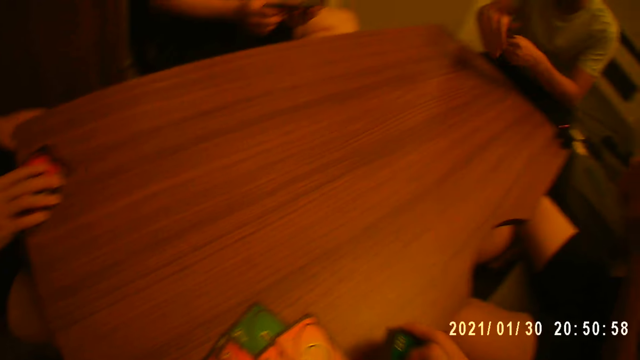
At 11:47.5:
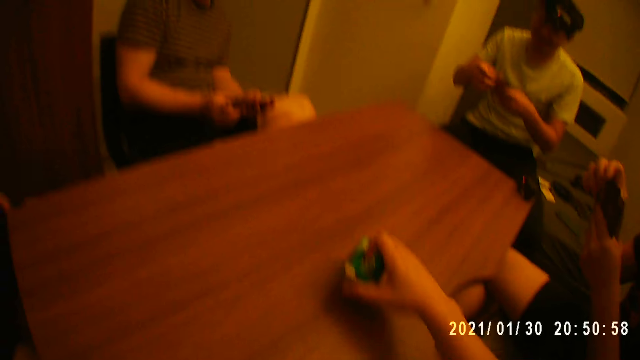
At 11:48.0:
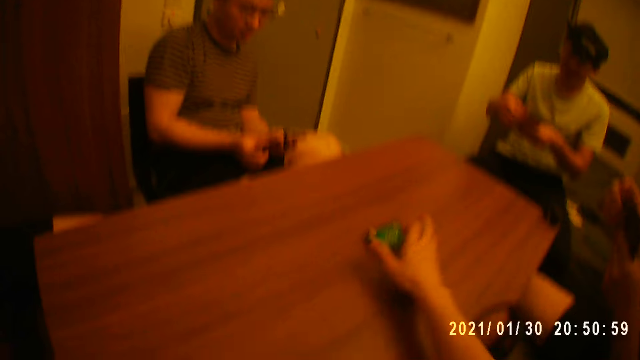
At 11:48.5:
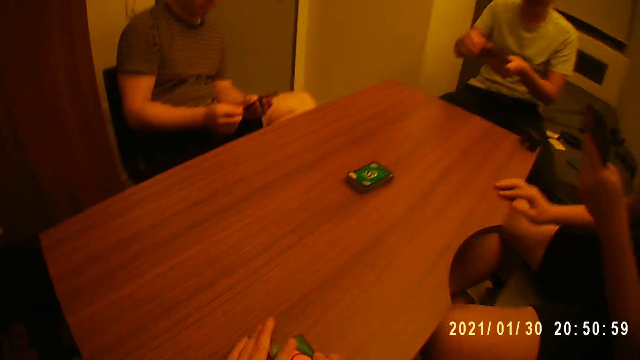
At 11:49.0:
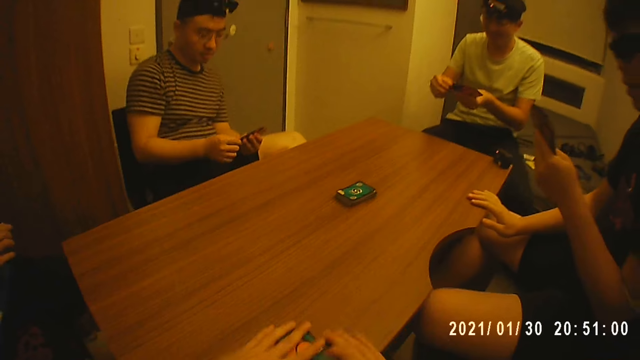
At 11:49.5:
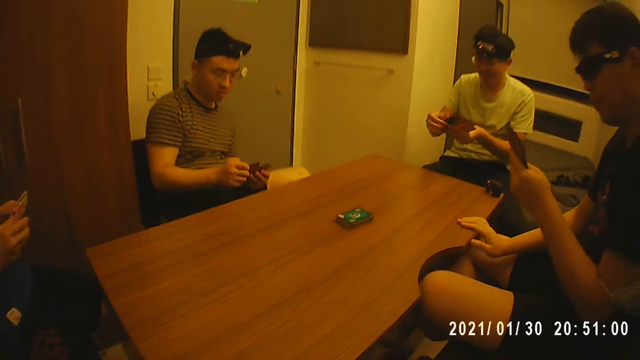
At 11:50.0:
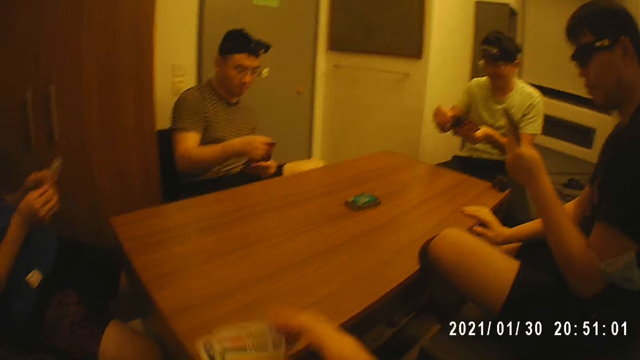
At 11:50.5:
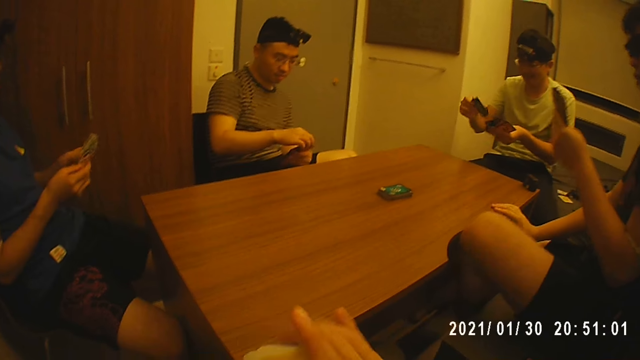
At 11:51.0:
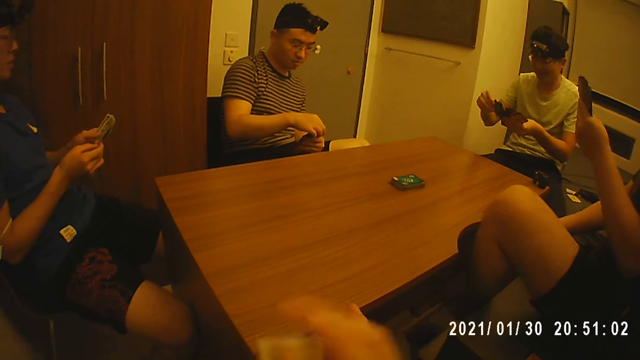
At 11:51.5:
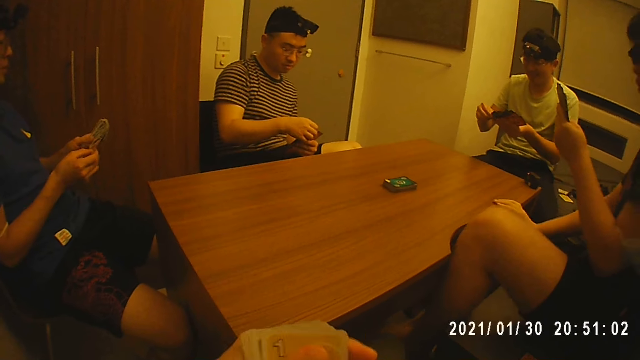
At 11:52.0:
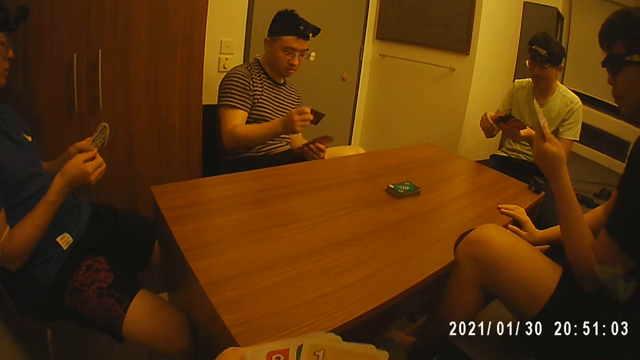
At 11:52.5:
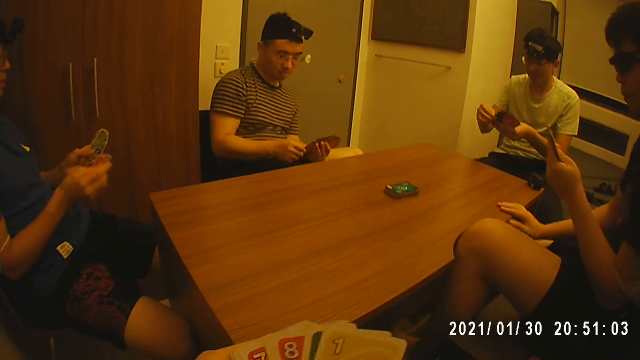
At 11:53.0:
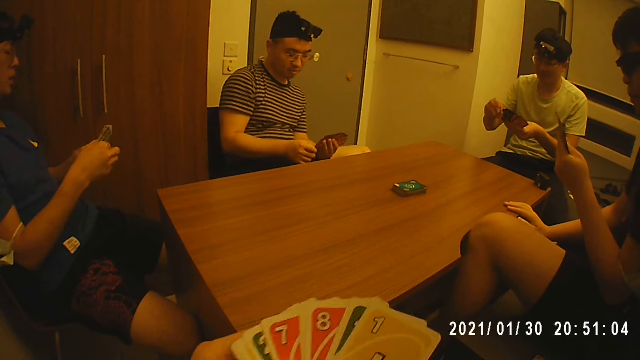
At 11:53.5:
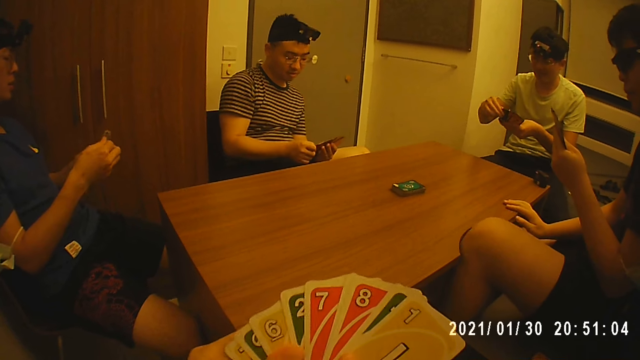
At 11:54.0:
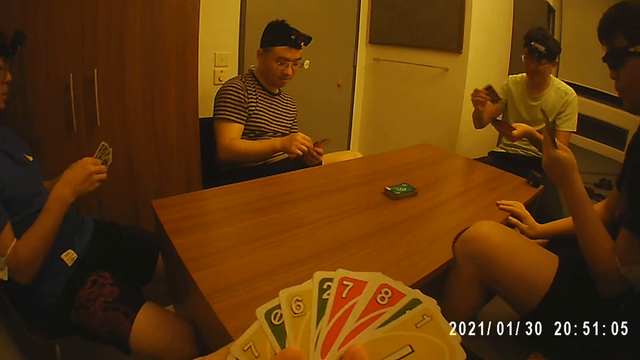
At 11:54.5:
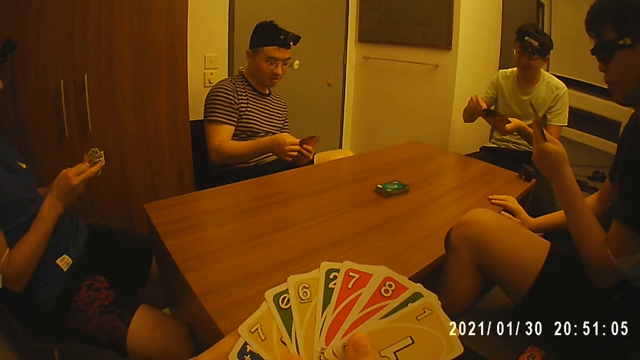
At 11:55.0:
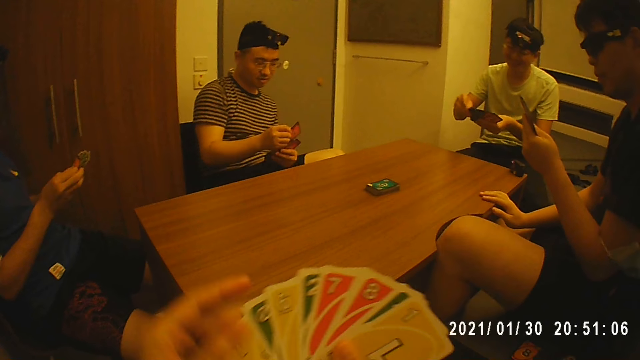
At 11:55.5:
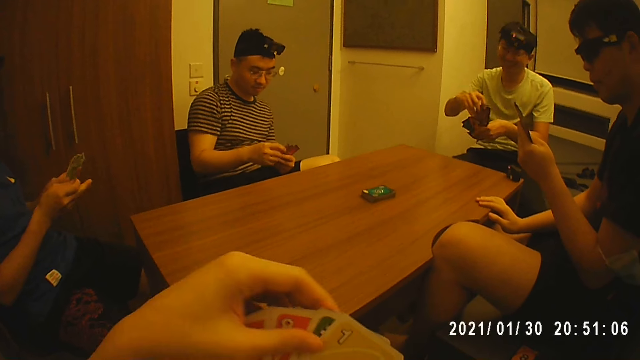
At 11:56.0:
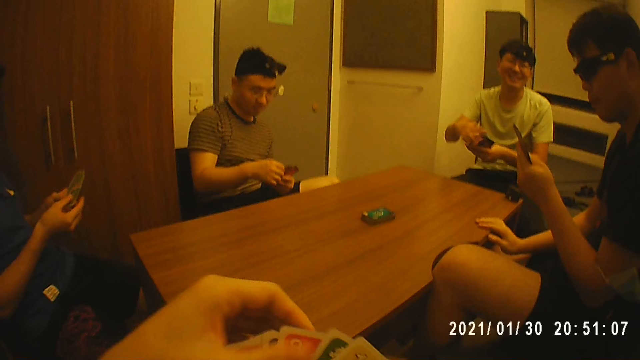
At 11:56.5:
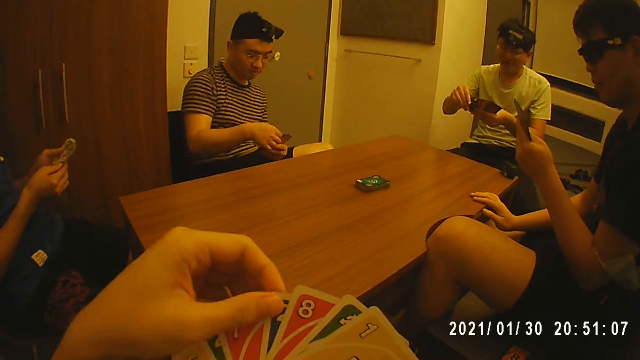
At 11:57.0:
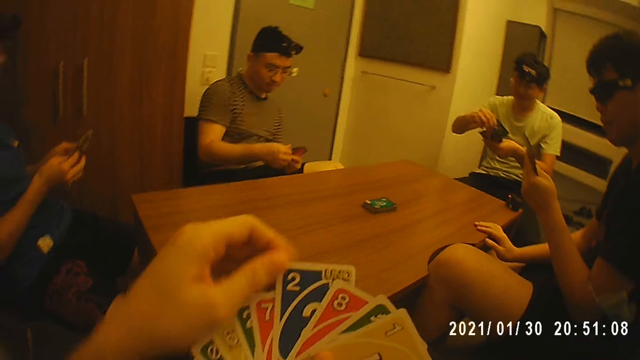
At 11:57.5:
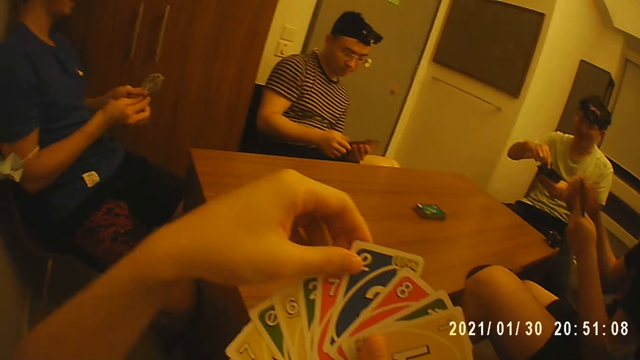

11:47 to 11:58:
The camera wearer places the stack of cards on the table with his right hand. A person straightens a leg.

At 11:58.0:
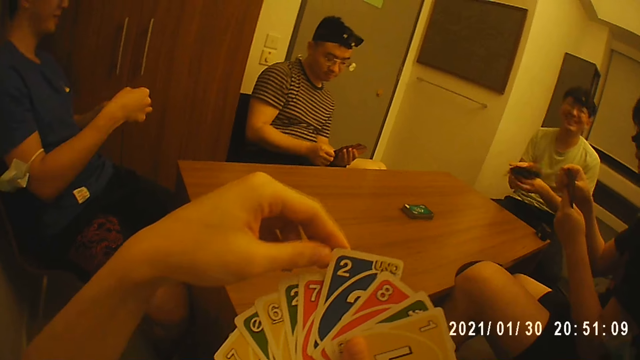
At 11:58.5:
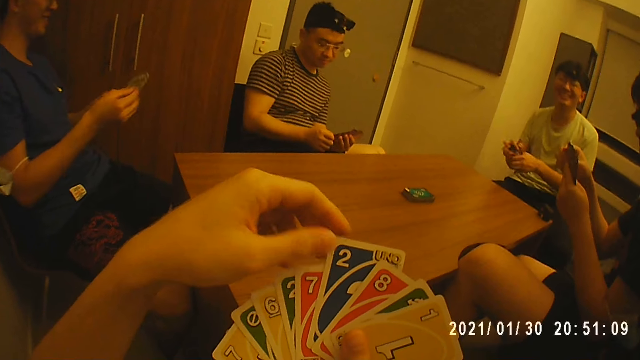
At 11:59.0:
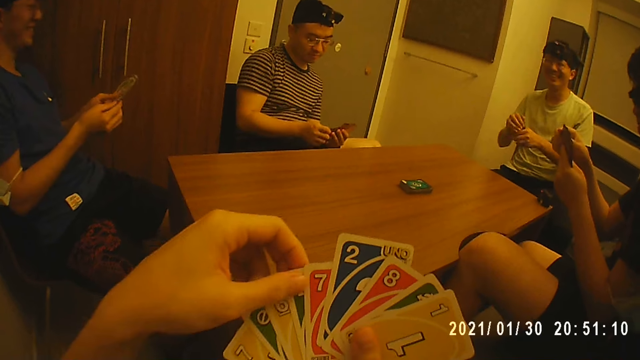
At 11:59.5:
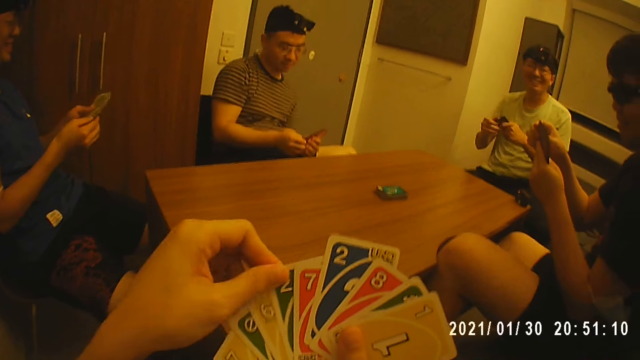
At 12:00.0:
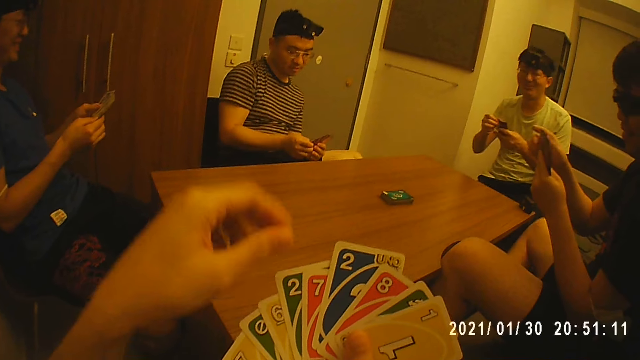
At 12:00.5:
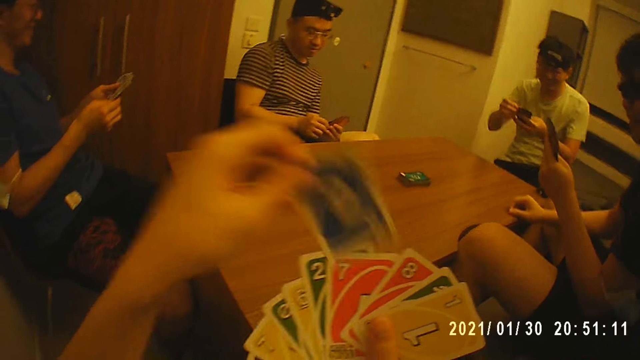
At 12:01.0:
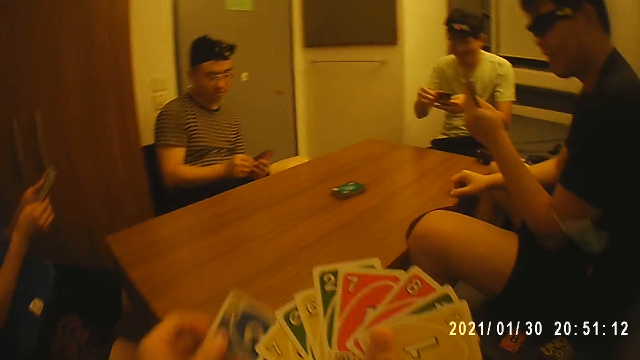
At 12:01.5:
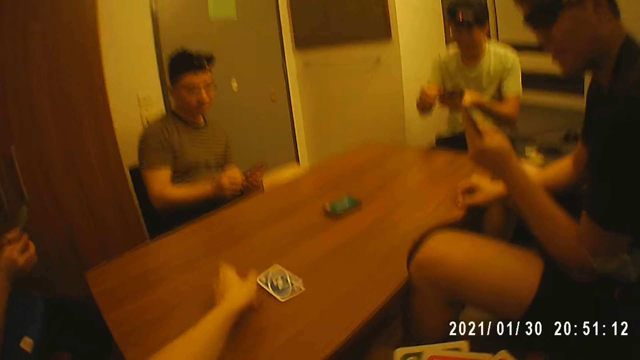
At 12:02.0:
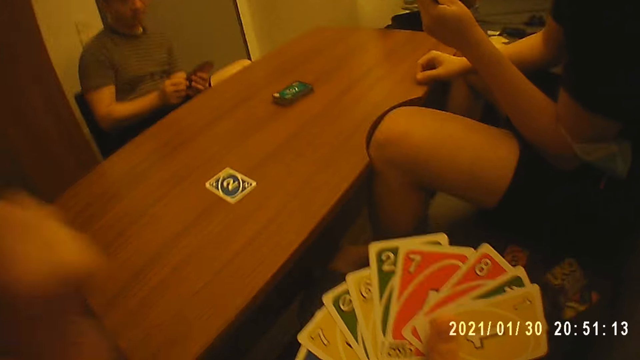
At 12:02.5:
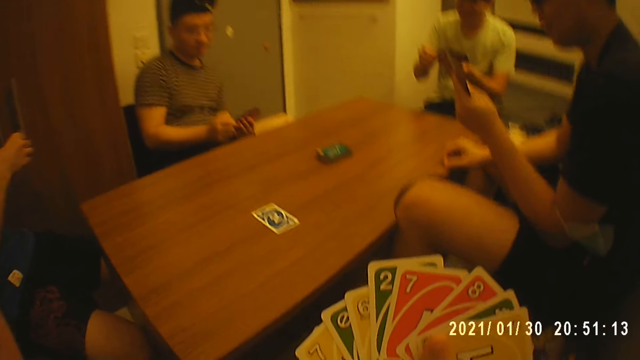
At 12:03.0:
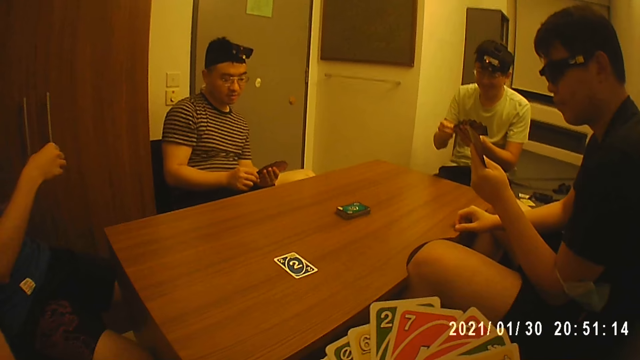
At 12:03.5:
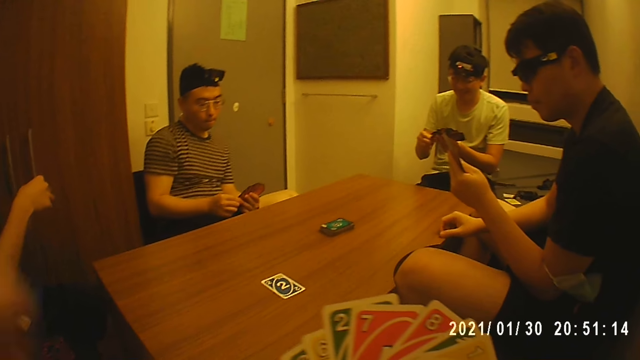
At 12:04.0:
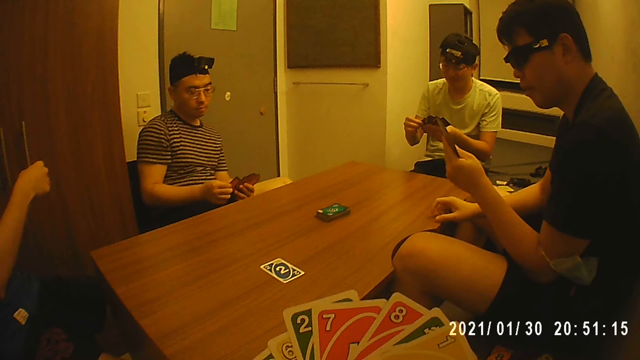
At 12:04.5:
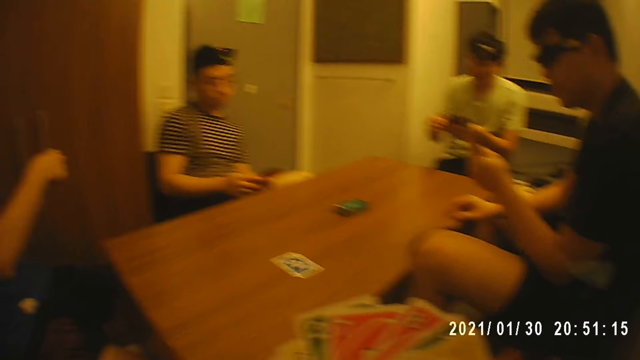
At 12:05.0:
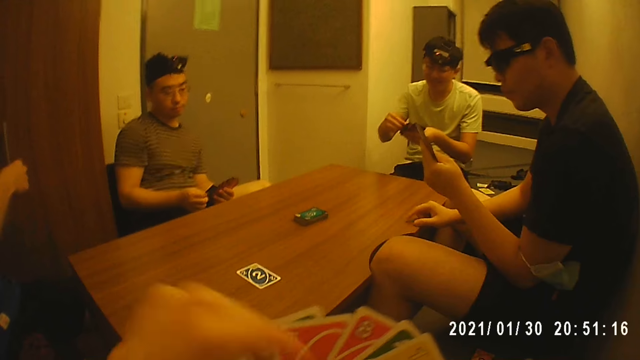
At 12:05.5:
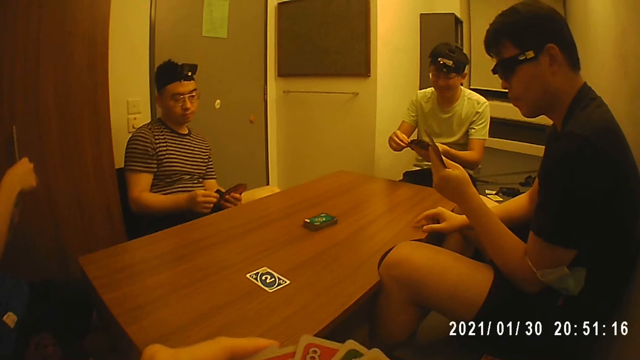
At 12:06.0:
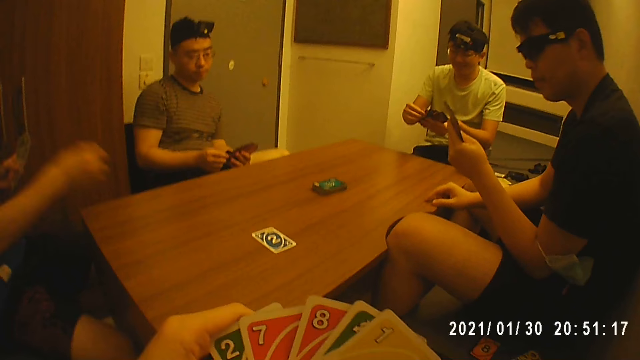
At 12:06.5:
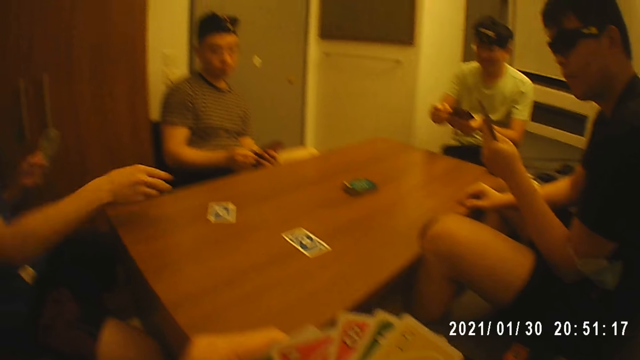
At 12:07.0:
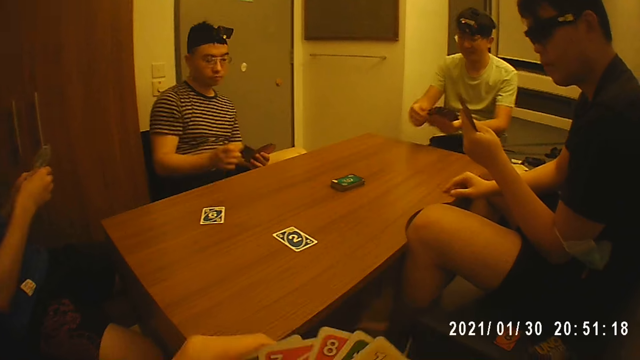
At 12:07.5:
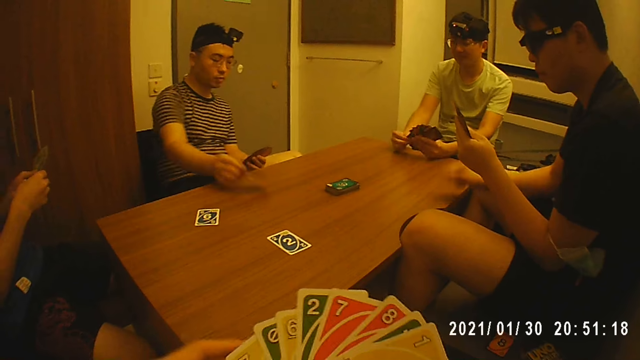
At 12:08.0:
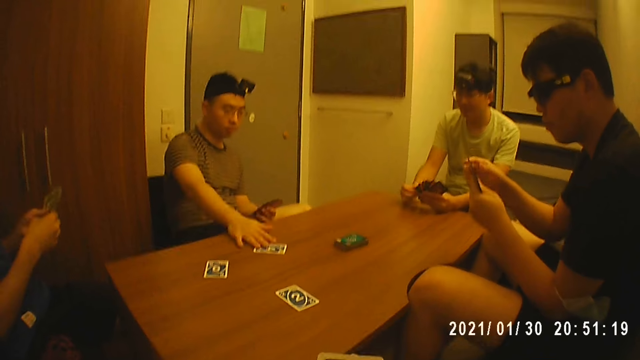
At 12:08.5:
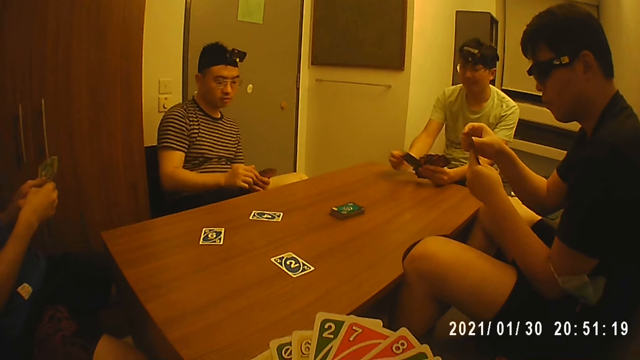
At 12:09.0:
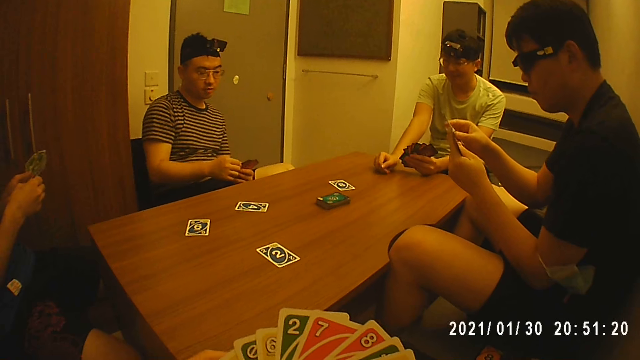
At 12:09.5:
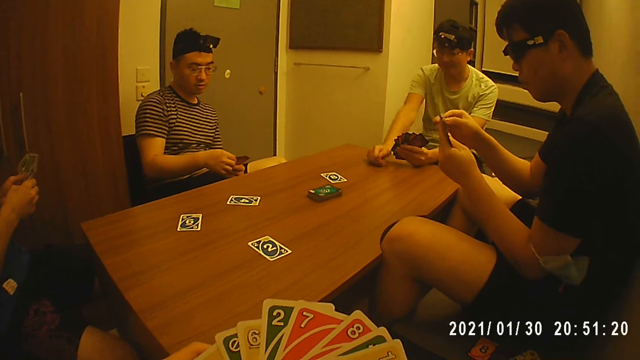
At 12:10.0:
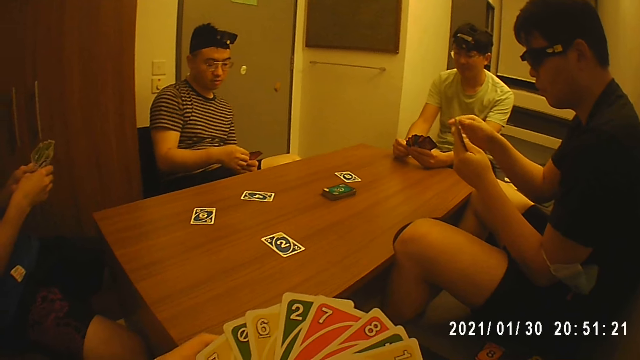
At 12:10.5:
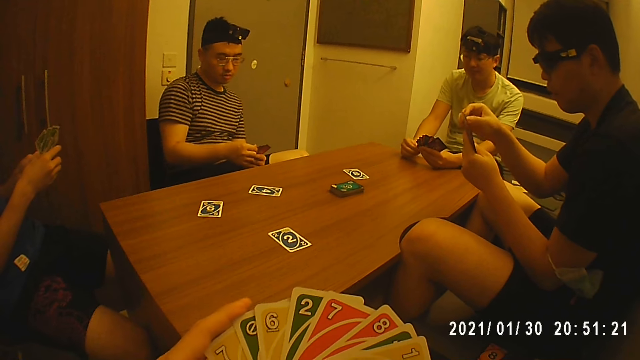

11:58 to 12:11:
The camera wearer places a card on the table with his right hand. He touches the camera. A man places a card on the table with his right hand. Another man places a card on the table with his right hand. Another man places a card on the table with his right hand.
